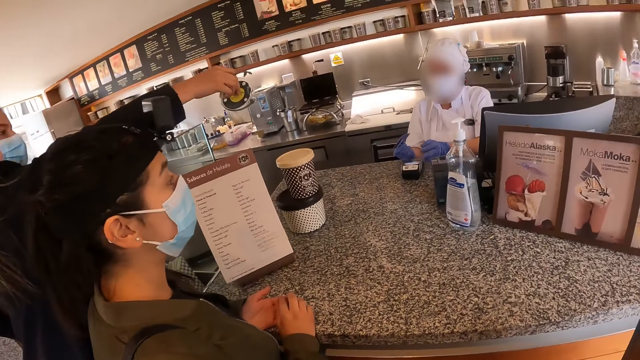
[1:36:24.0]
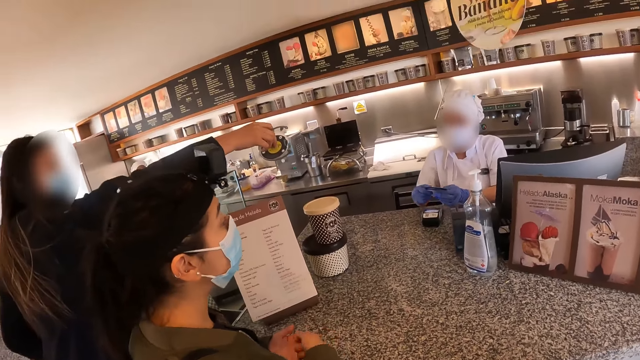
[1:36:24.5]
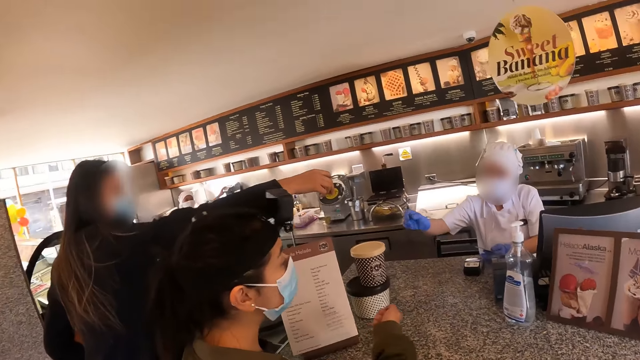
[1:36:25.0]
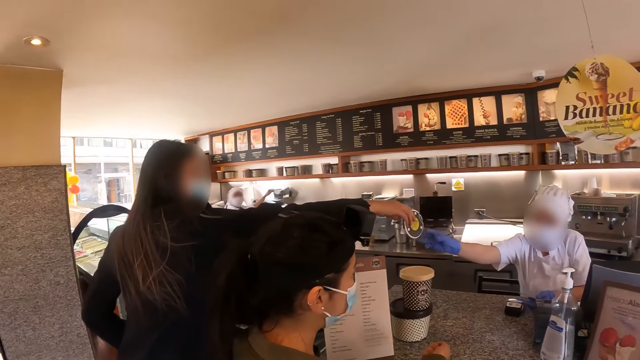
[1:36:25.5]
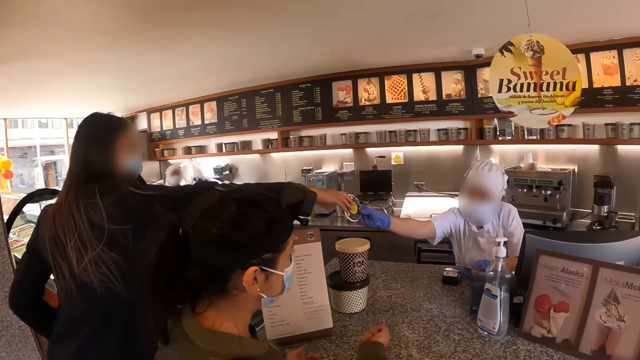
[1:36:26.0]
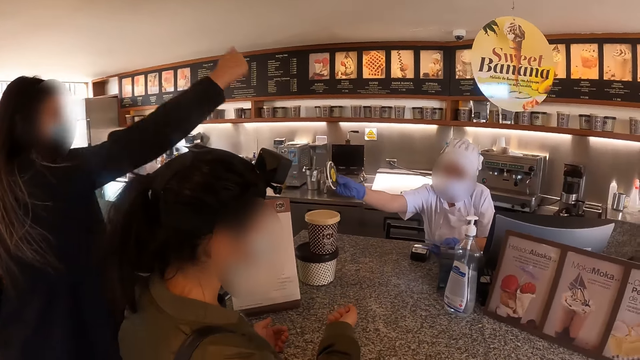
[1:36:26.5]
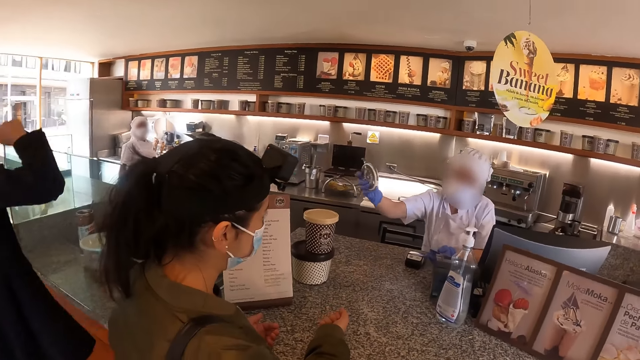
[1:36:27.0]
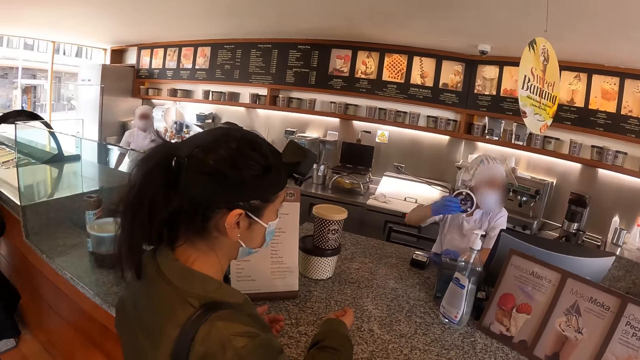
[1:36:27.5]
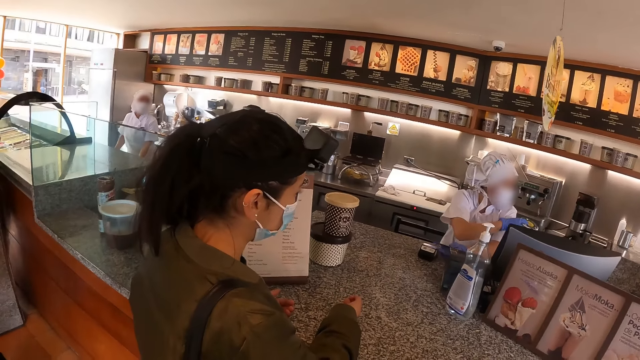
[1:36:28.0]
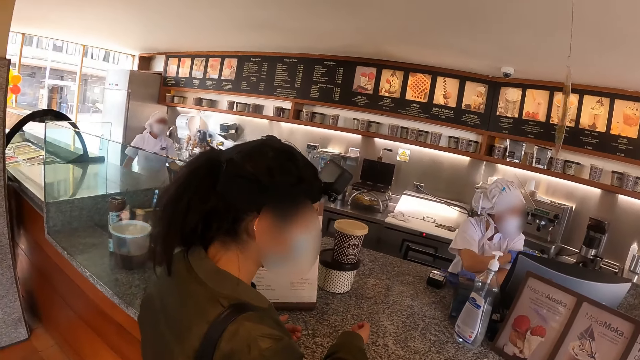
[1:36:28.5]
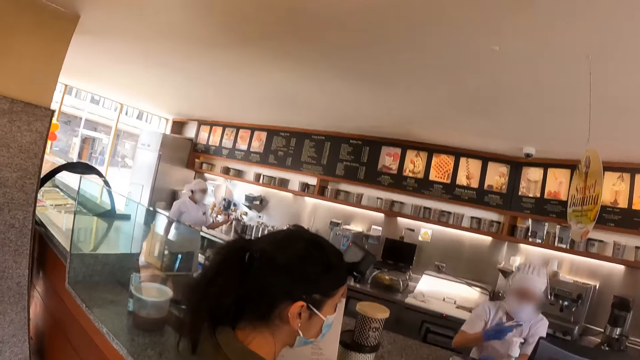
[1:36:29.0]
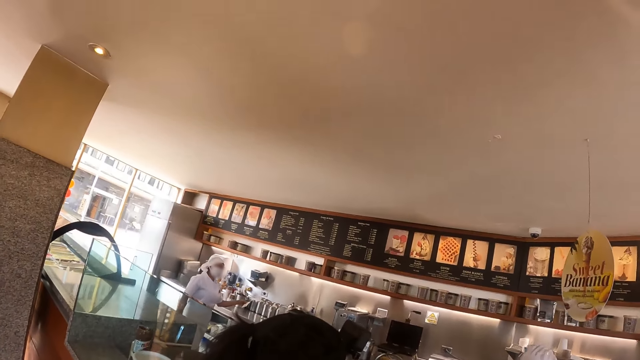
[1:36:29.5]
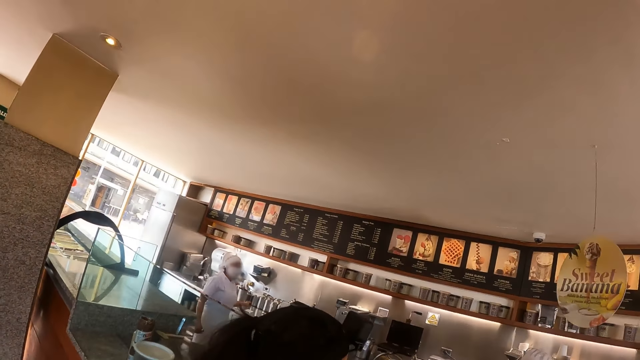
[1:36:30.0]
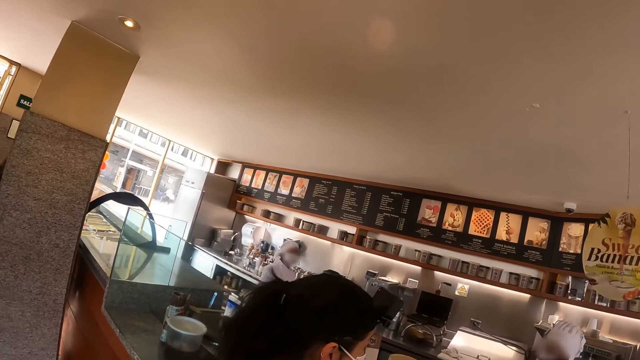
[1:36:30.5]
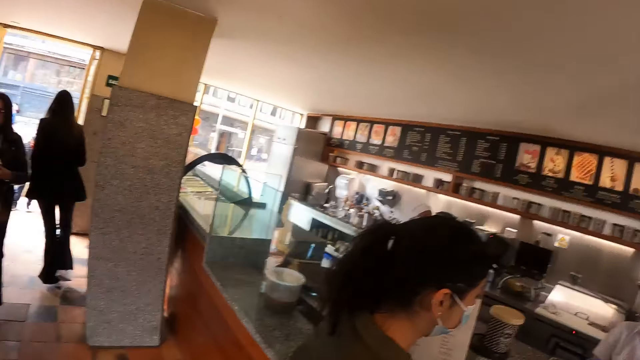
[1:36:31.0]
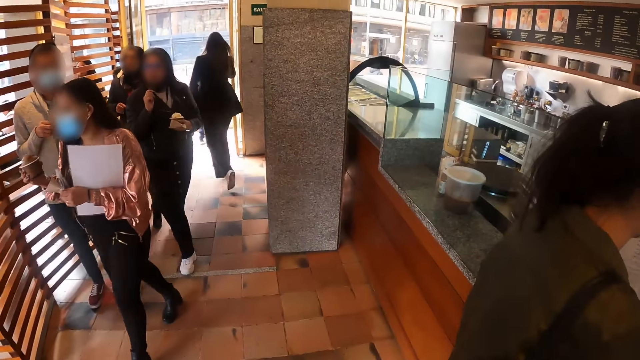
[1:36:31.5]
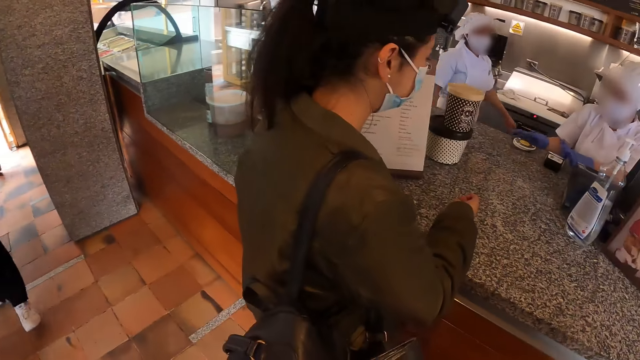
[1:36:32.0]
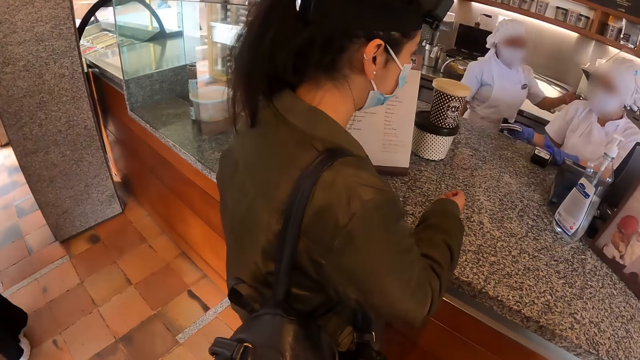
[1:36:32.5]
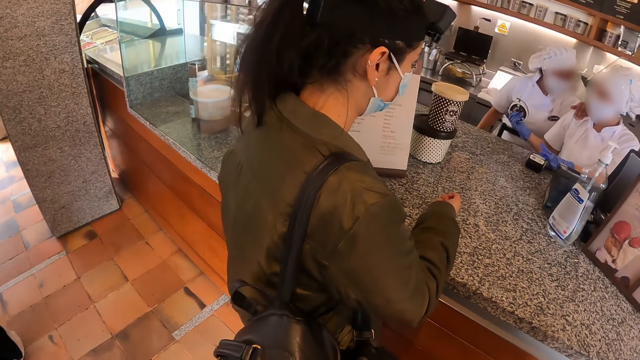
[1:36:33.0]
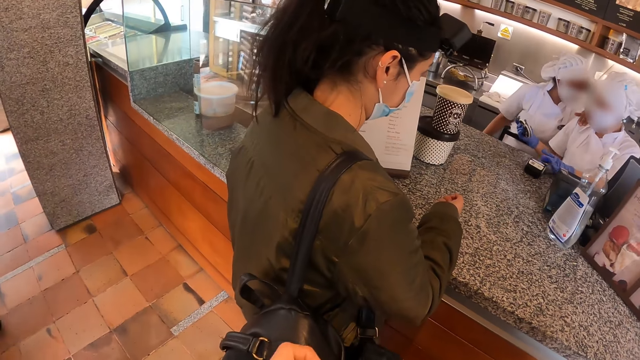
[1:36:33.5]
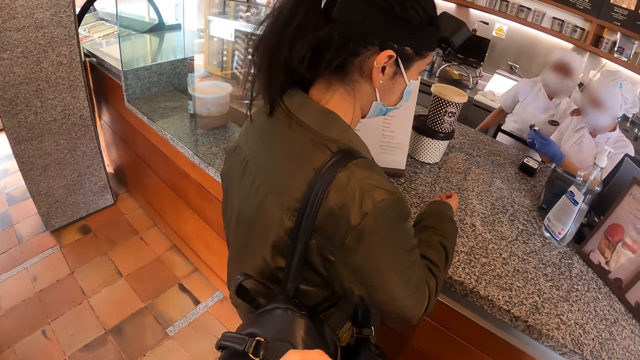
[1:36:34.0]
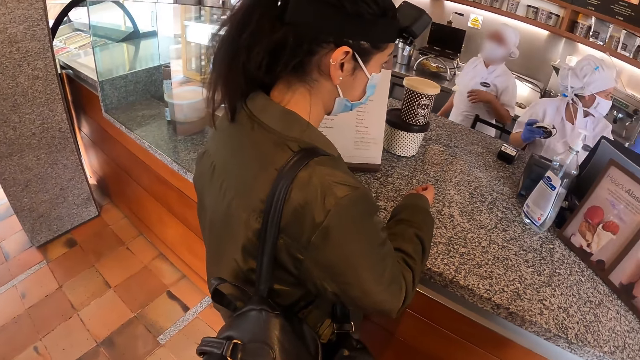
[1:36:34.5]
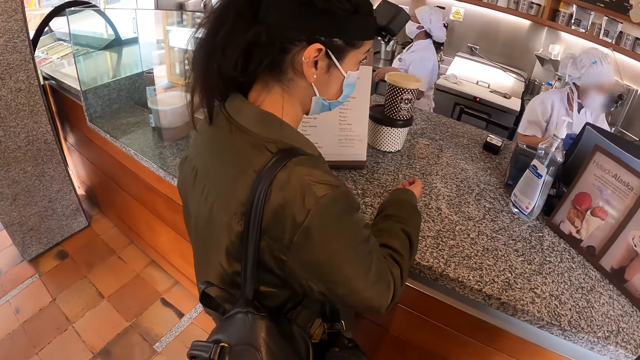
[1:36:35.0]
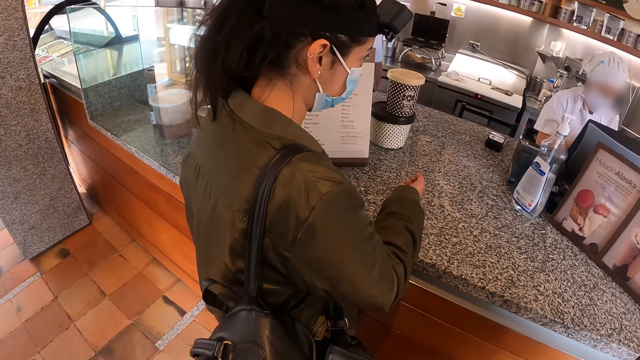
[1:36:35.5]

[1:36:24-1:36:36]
A woman gives out a commodity. A baker takes the commodity. A group of people enters a restaurant.

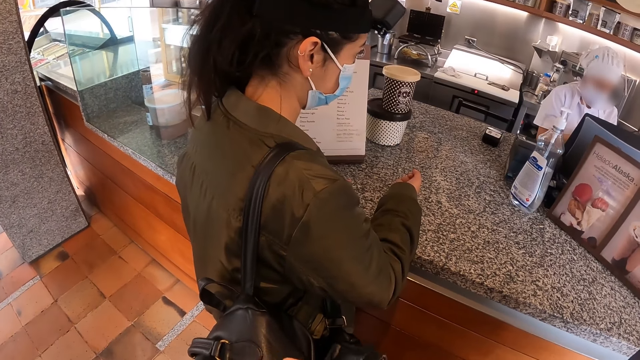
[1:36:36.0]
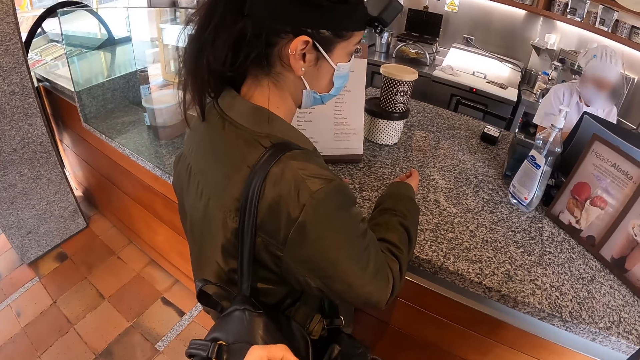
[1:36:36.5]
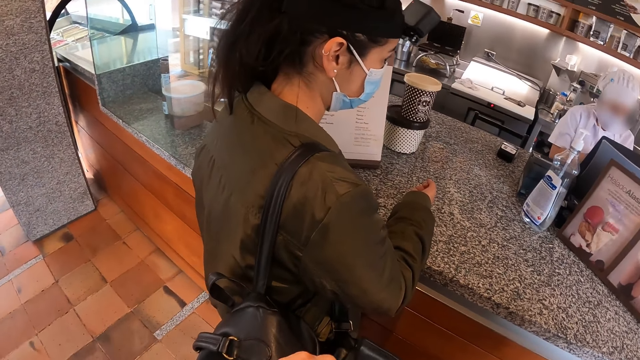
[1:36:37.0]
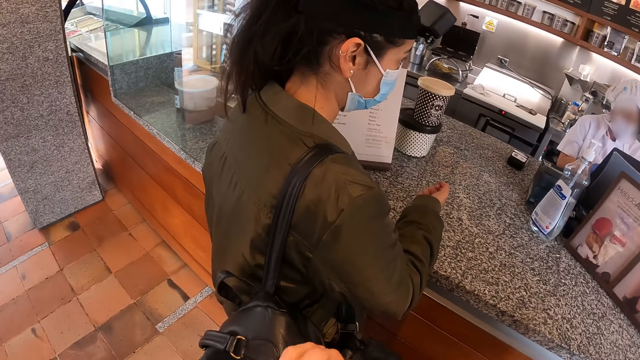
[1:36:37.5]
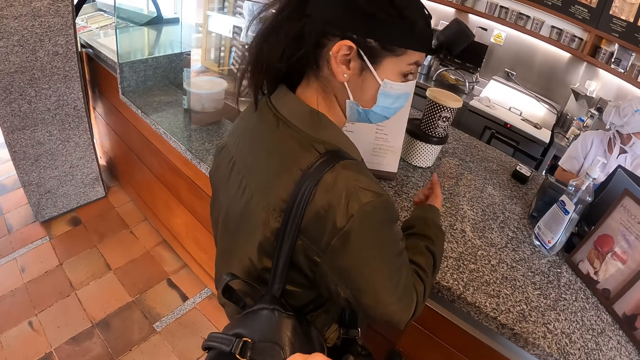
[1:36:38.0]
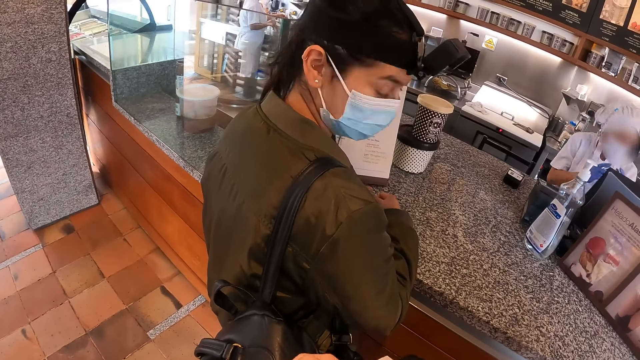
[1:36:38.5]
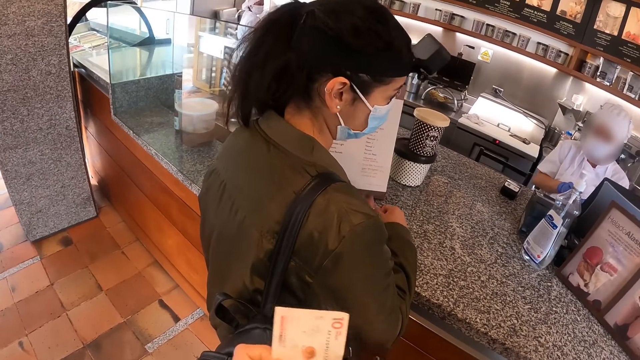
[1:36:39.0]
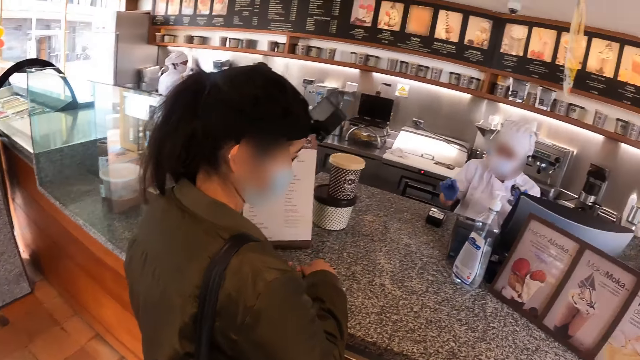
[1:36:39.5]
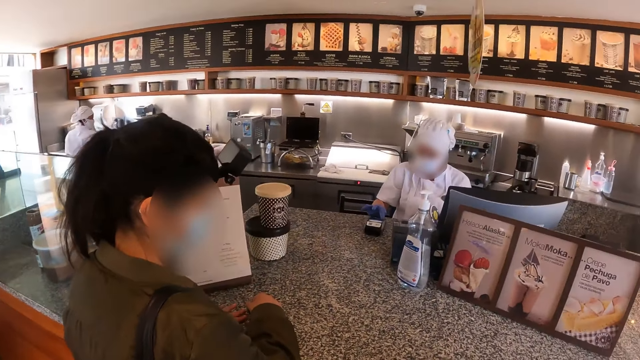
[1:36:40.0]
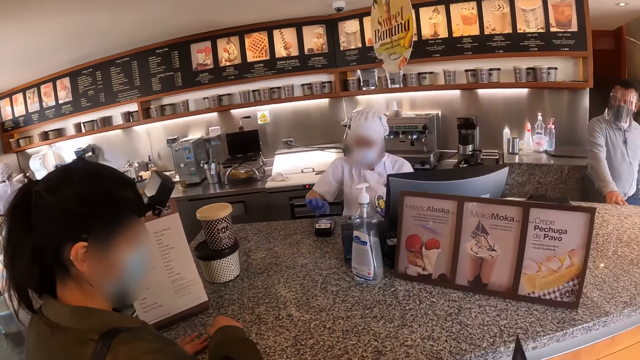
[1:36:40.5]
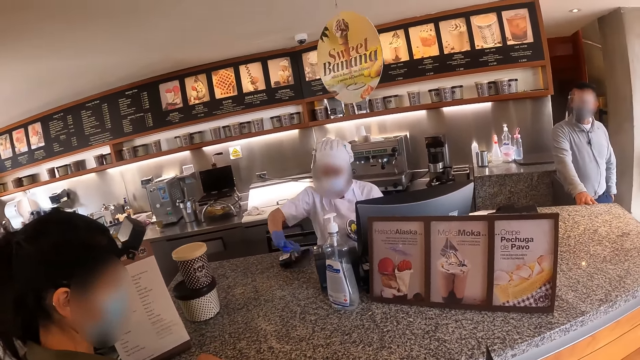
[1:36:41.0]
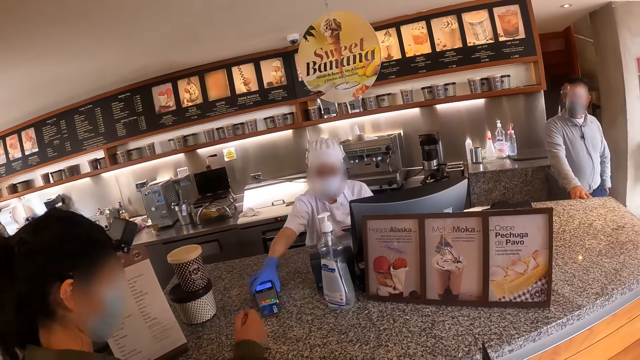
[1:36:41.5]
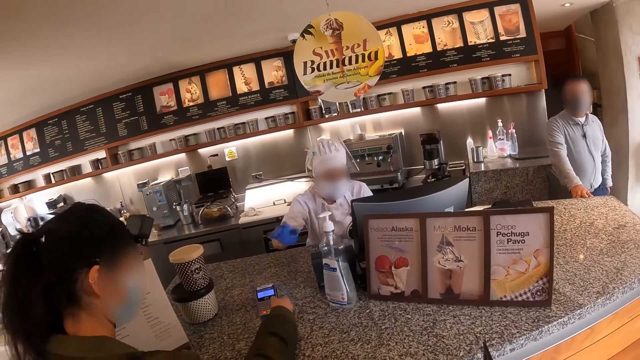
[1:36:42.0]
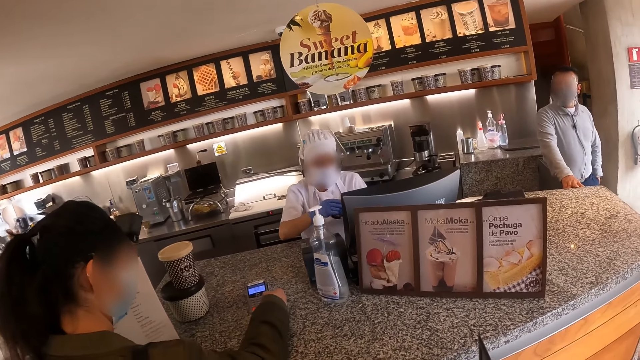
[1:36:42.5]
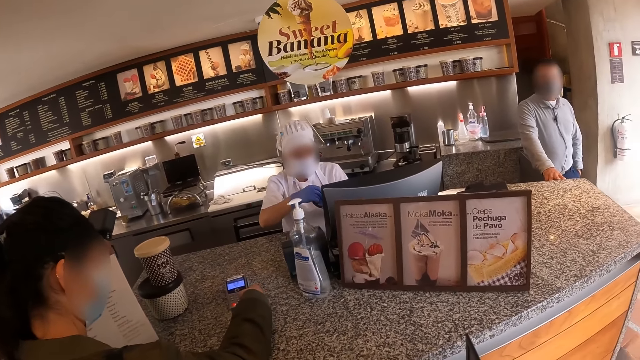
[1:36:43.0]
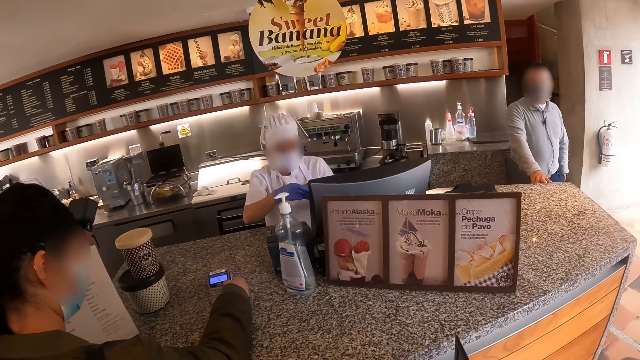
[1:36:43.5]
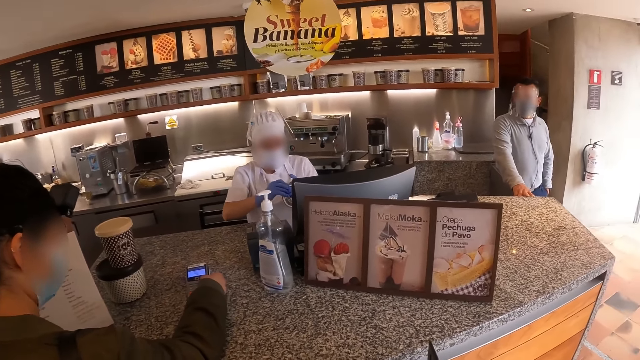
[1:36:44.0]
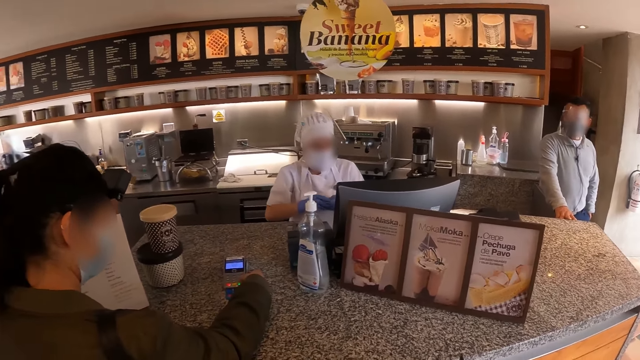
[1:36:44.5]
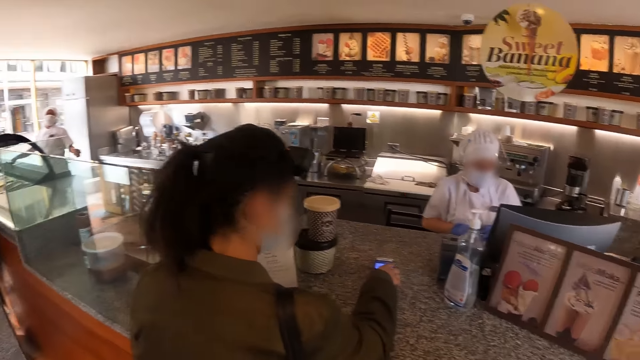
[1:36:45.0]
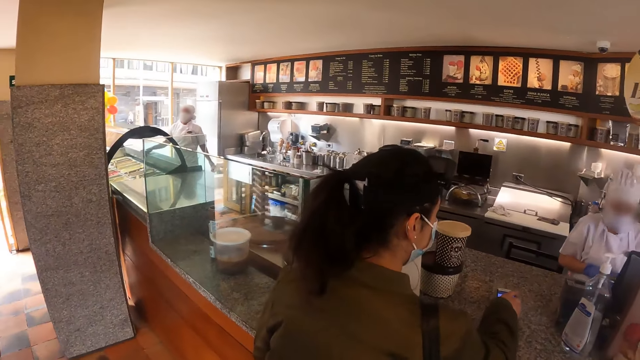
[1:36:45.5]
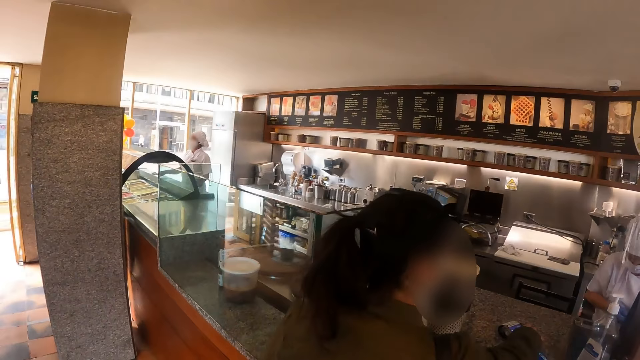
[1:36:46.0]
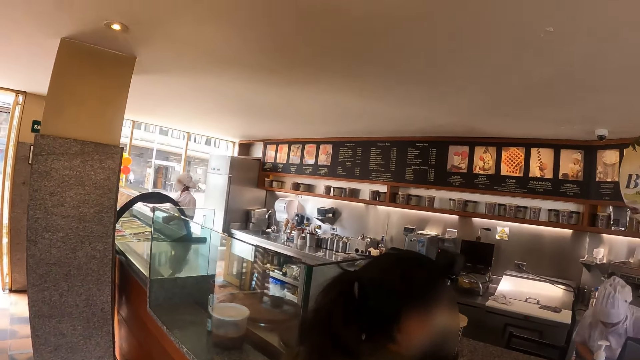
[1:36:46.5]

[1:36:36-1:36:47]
The camera wearer holds money on his hands. A person receives a card machine from a shop staff. The shop staff gives out the card machine or receipt printer. The person presses buttons on the card machine.
